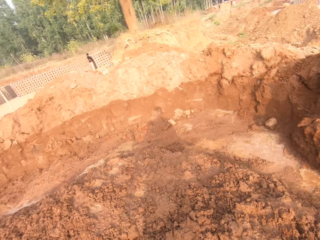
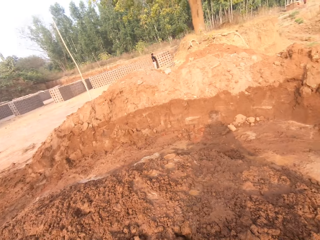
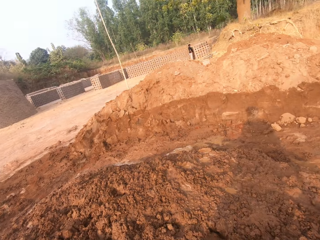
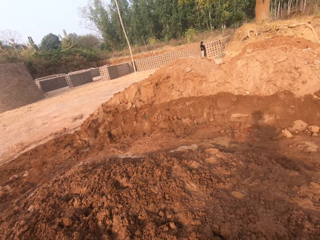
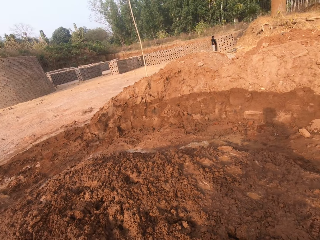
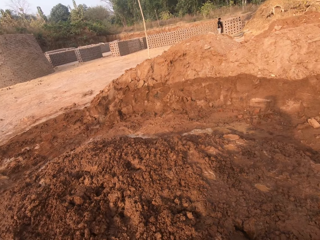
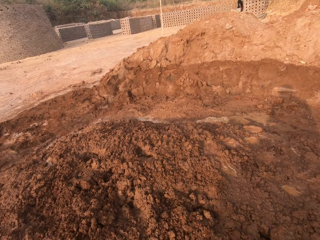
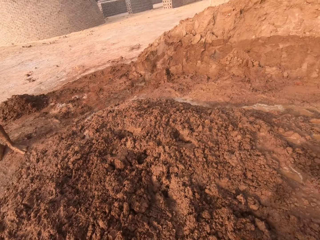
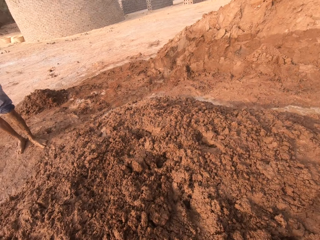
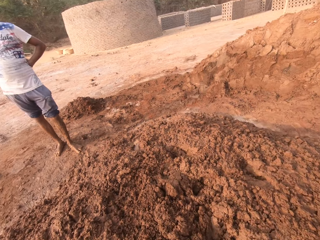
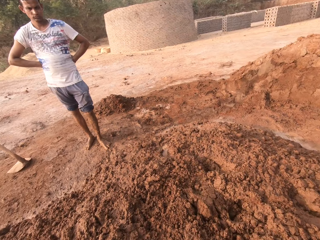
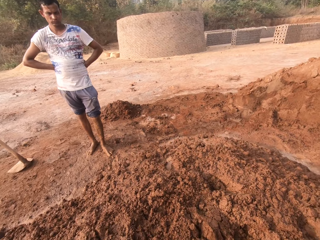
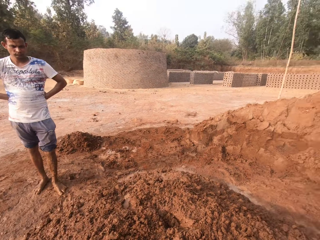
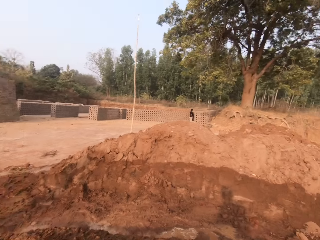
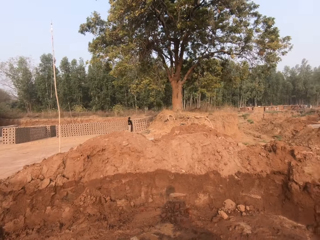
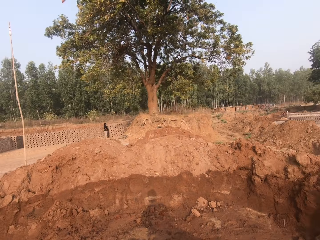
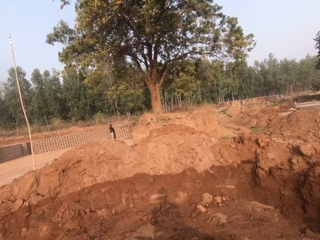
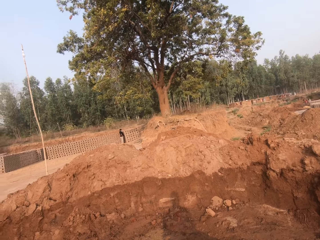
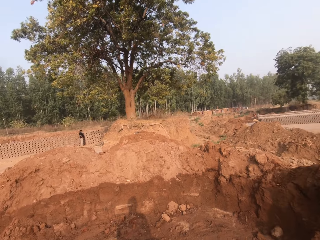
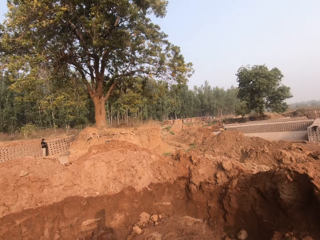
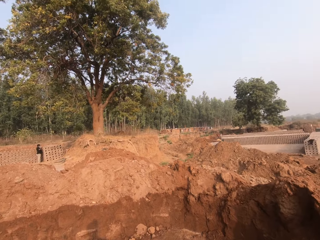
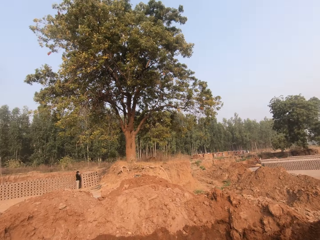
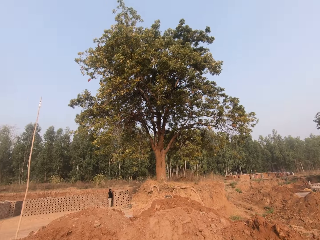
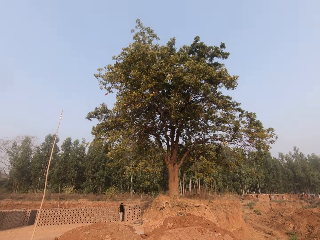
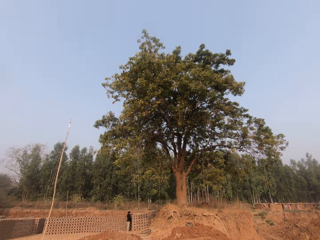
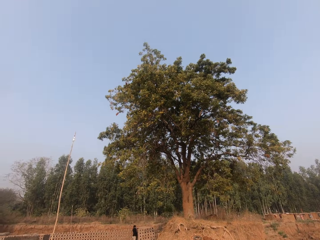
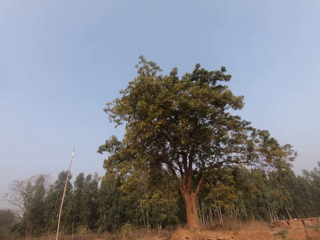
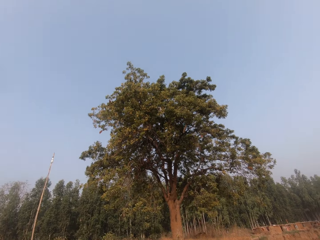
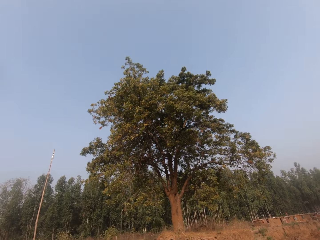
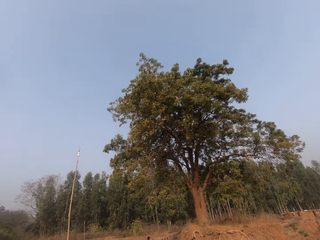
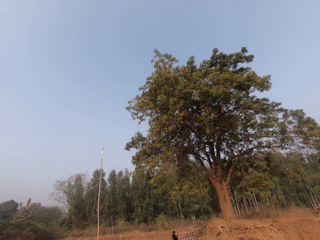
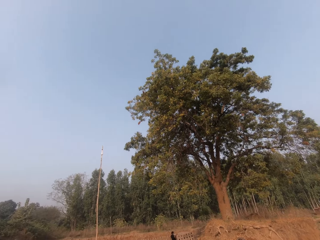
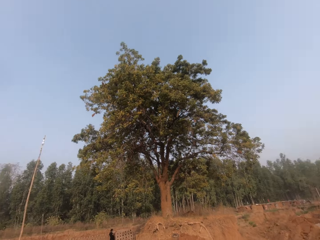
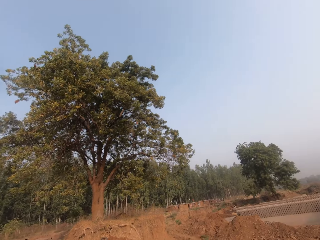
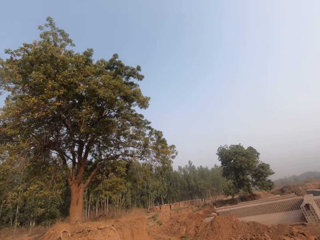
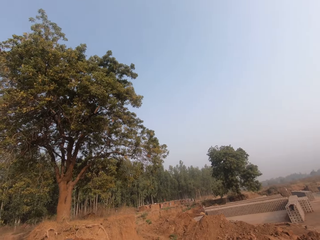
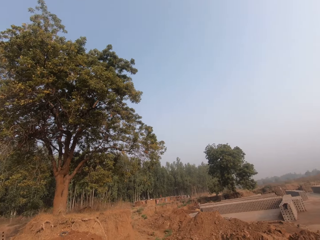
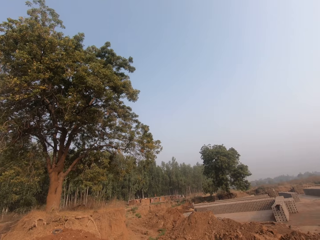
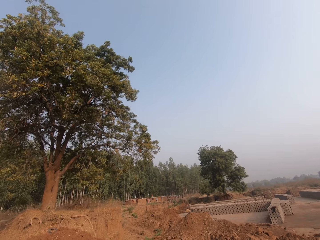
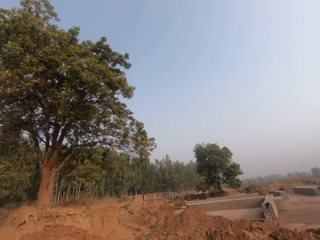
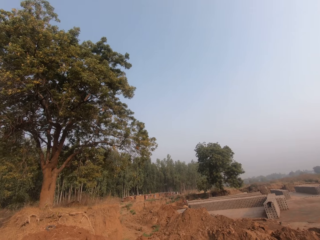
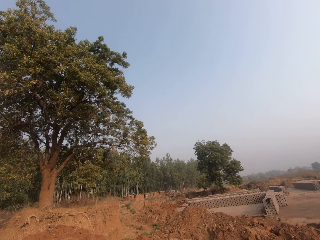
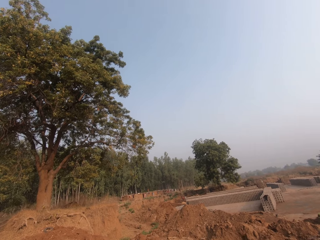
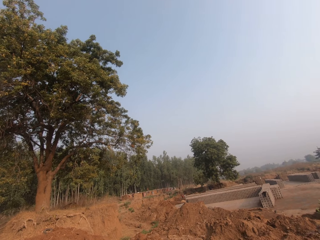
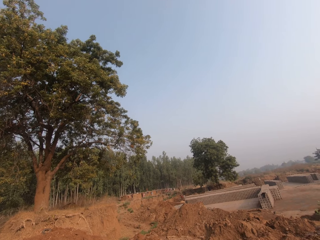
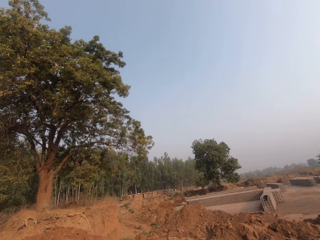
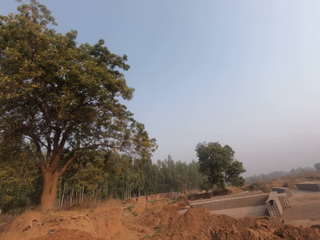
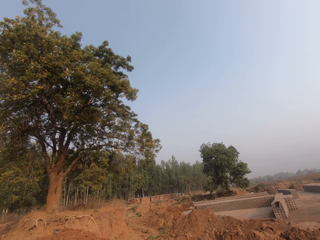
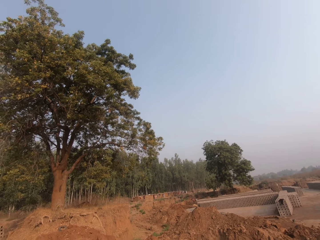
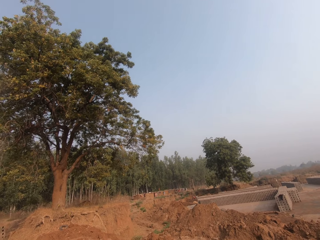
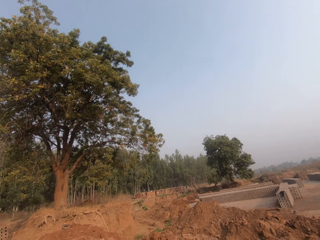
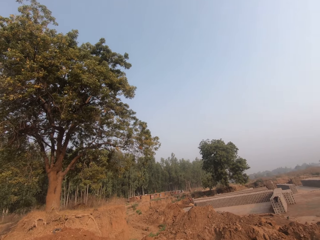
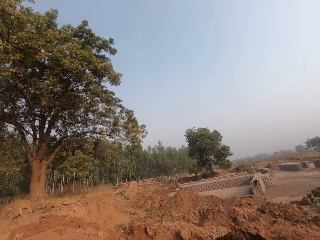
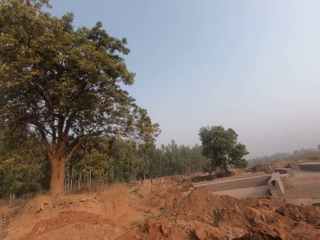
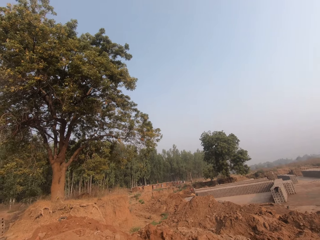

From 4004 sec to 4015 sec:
The camera wearer walks around. They look around.

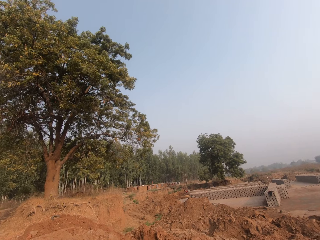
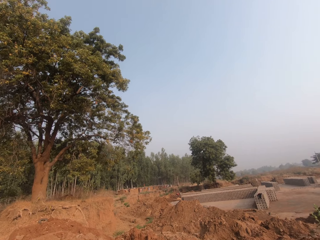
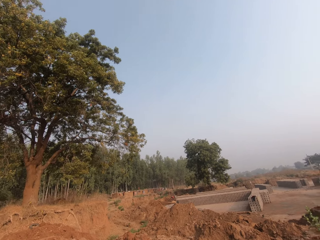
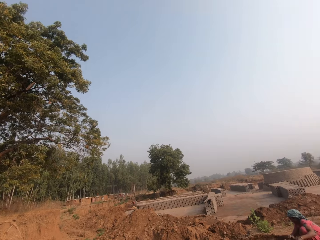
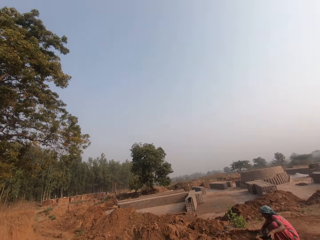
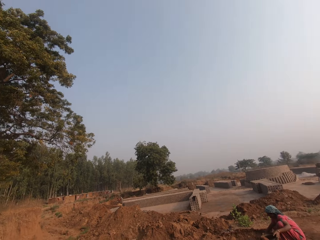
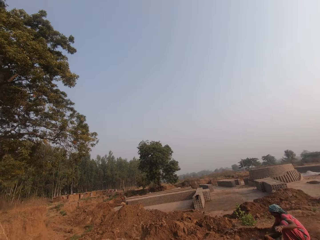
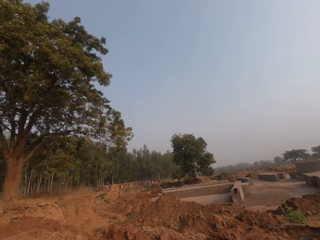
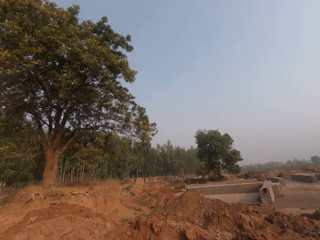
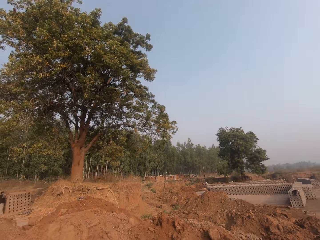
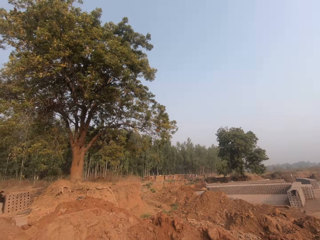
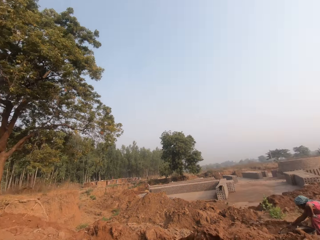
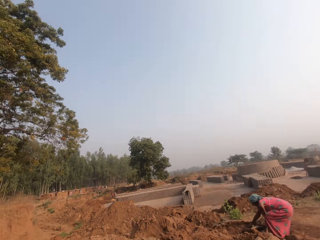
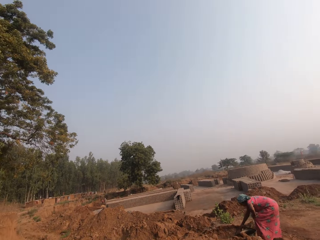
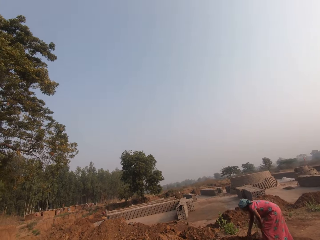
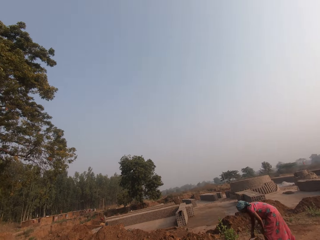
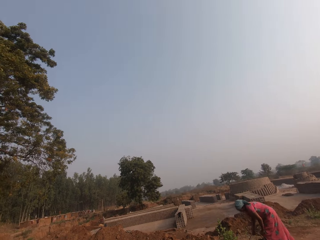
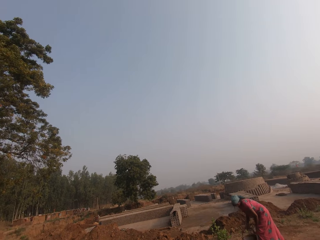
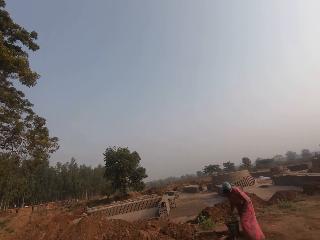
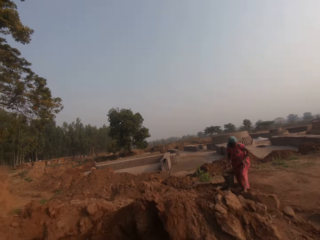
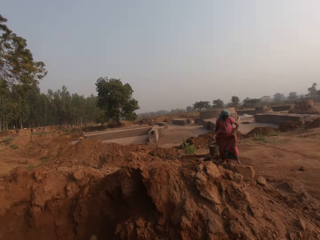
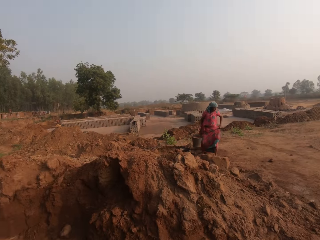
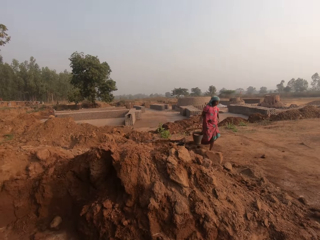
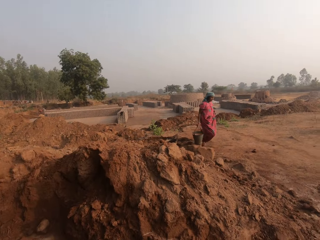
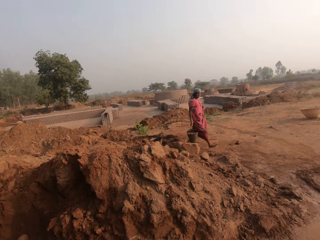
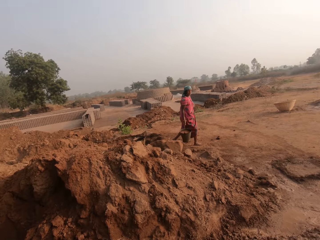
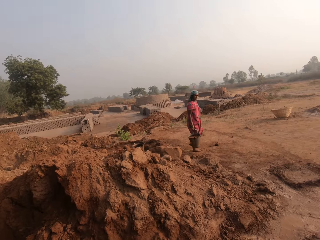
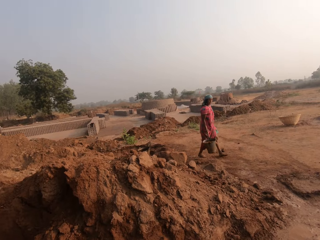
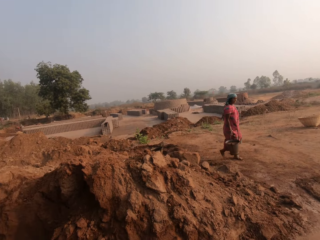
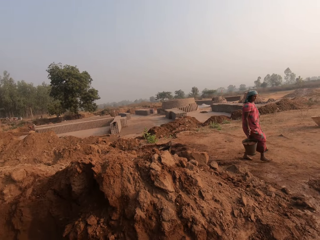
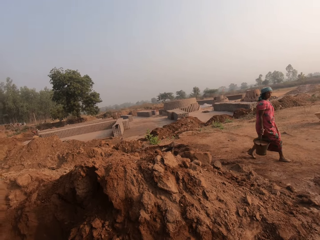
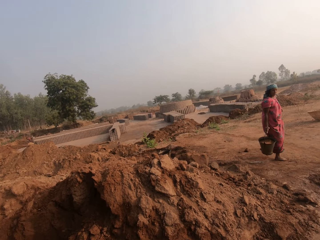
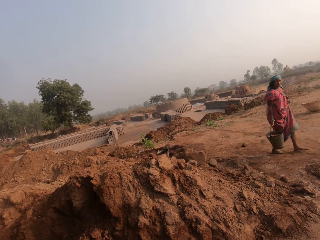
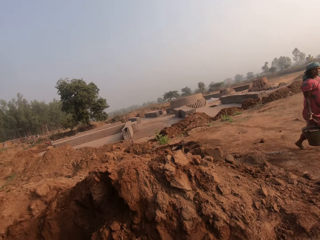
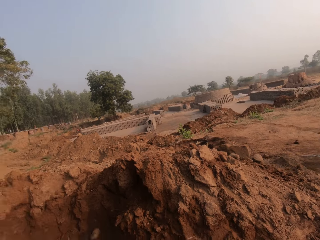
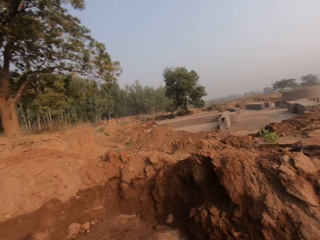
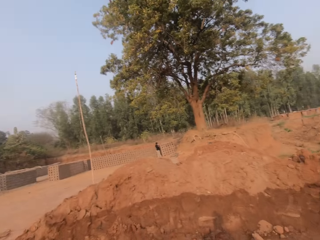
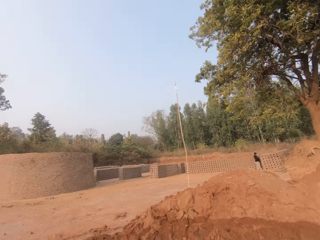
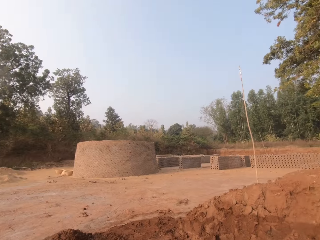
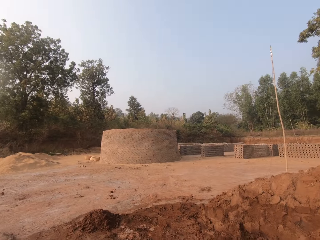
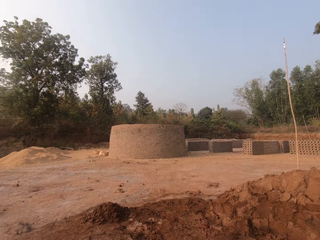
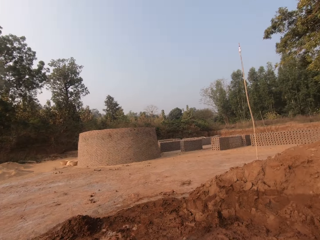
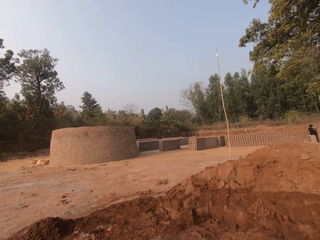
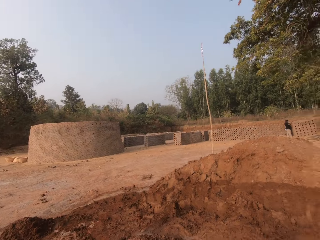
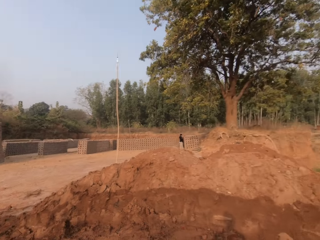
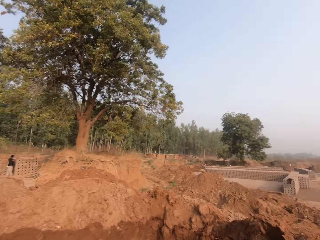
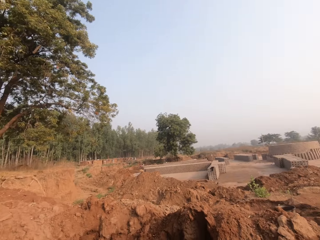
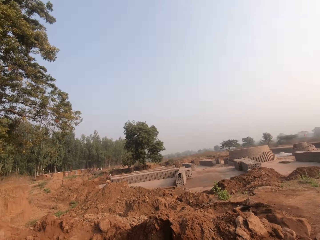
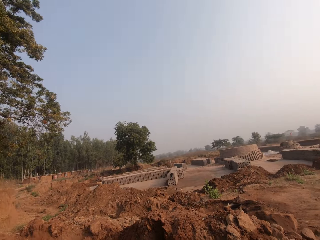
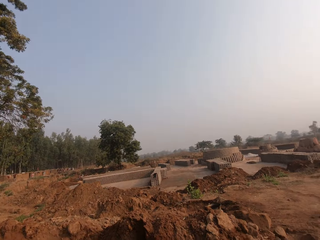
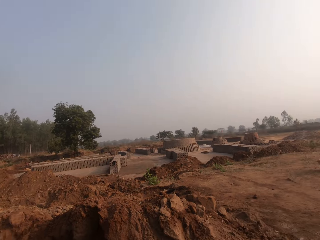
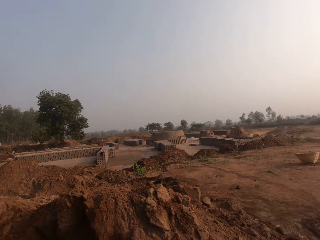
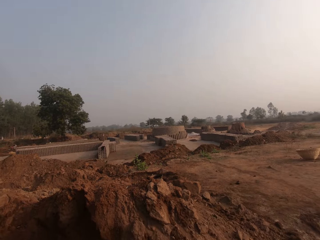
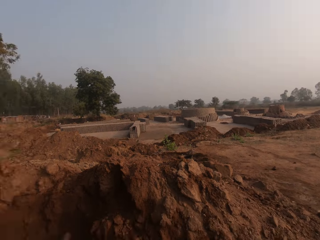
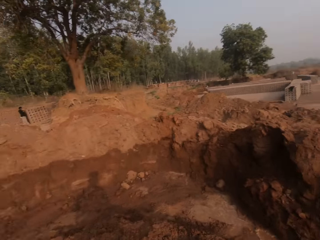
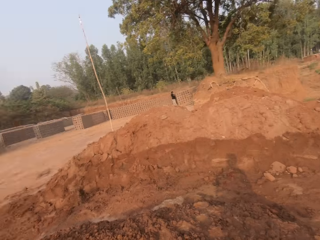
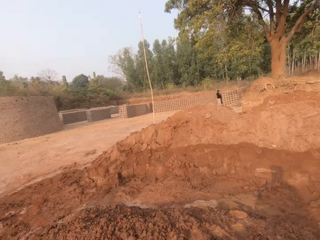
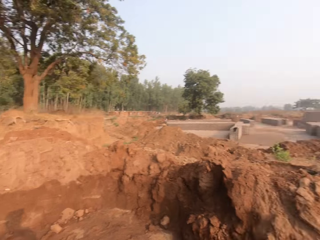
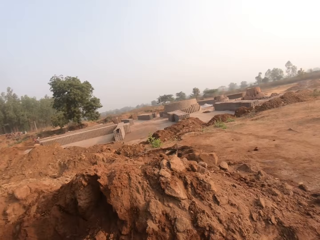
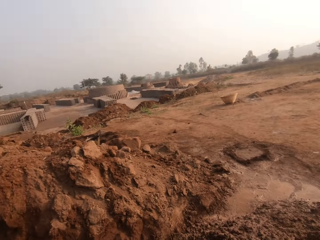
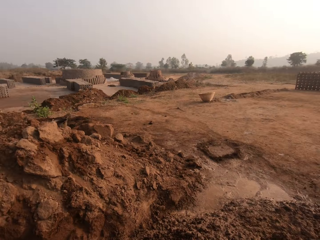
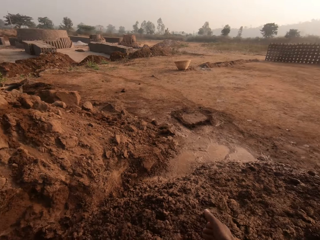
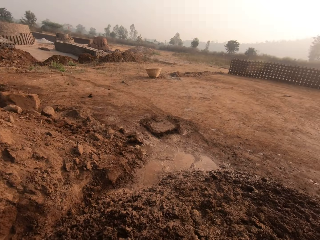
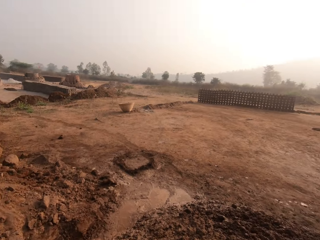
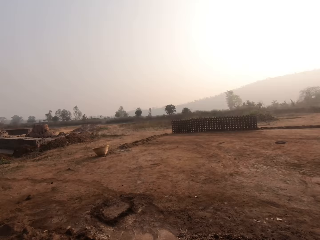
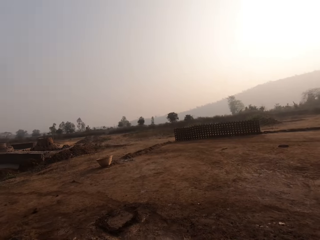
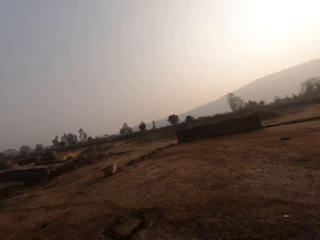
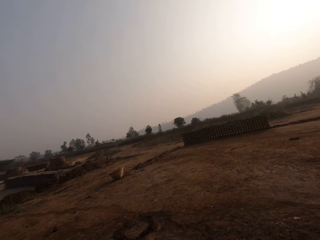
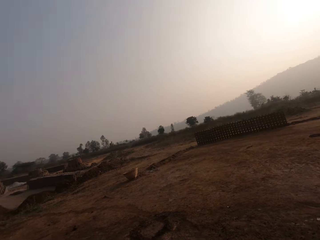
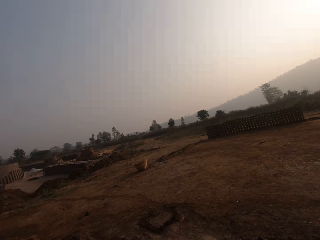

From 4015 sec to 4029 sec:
The woman carries the bucket of water from the ground with her right hand.
